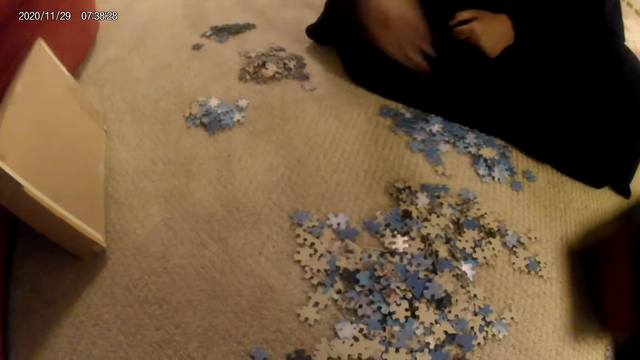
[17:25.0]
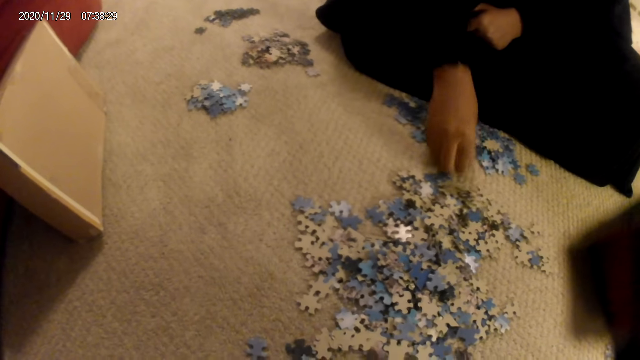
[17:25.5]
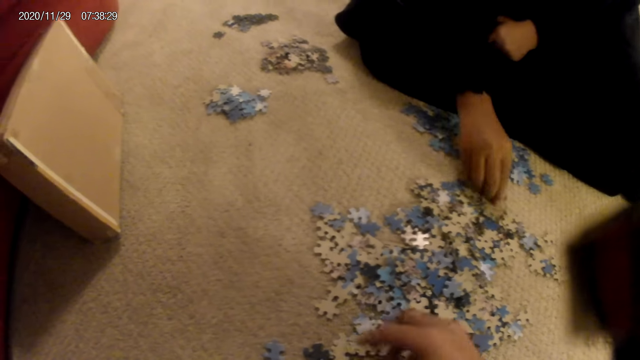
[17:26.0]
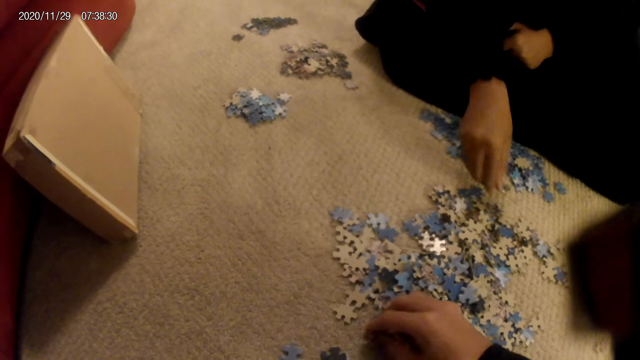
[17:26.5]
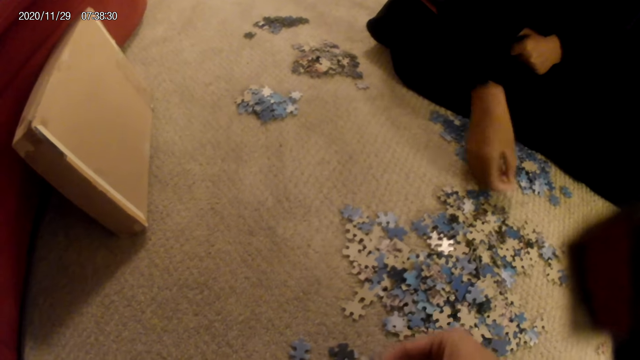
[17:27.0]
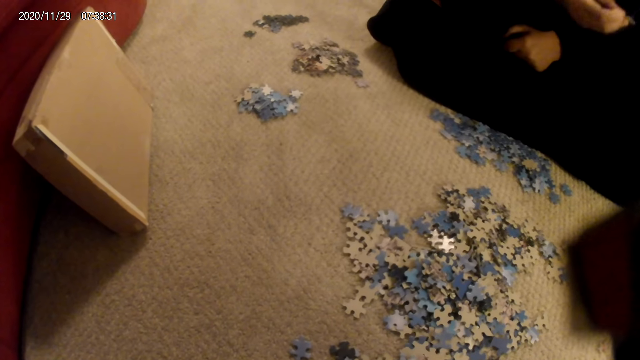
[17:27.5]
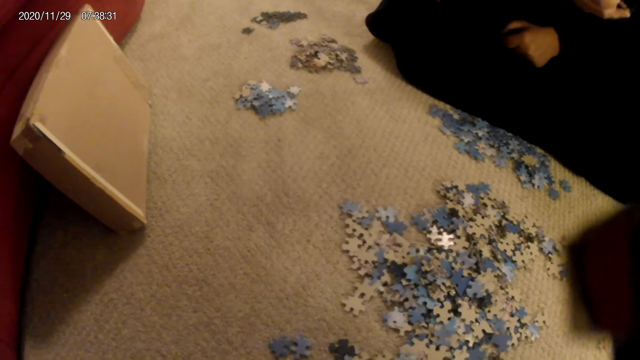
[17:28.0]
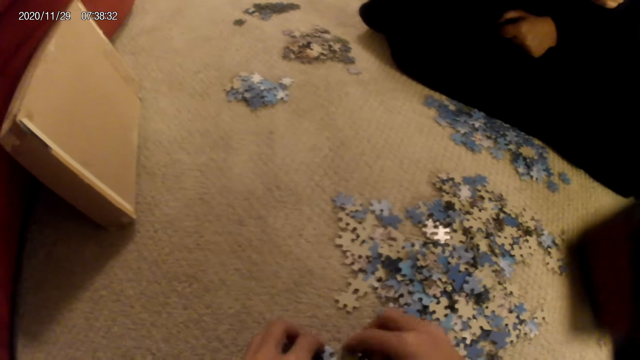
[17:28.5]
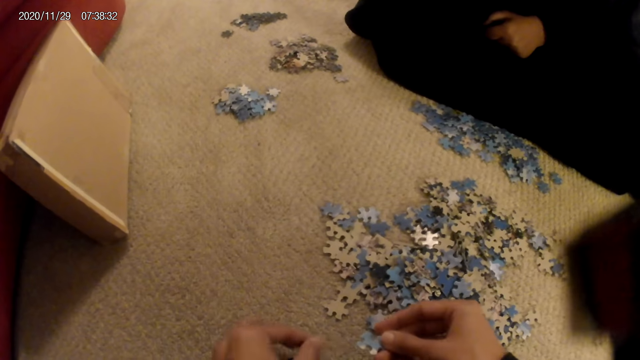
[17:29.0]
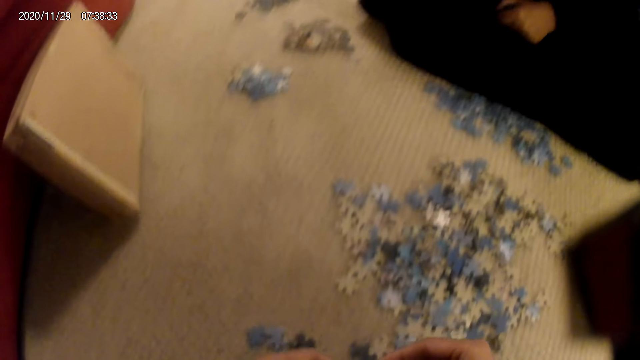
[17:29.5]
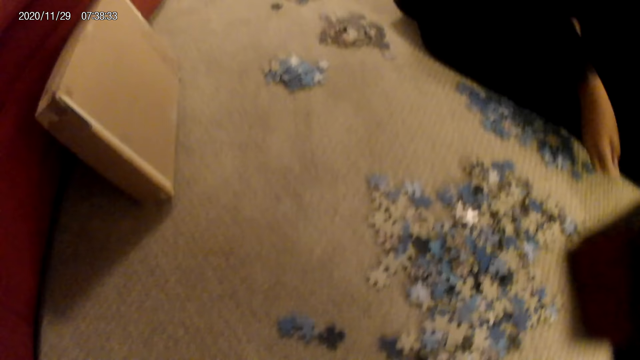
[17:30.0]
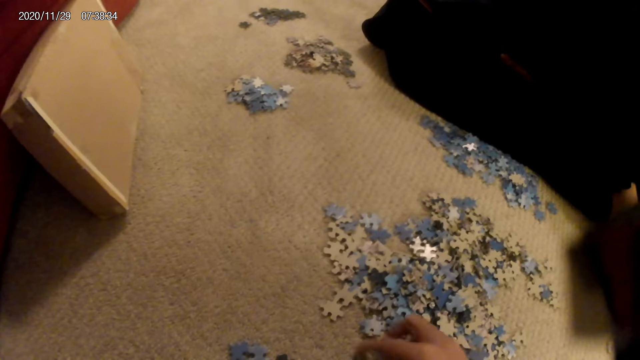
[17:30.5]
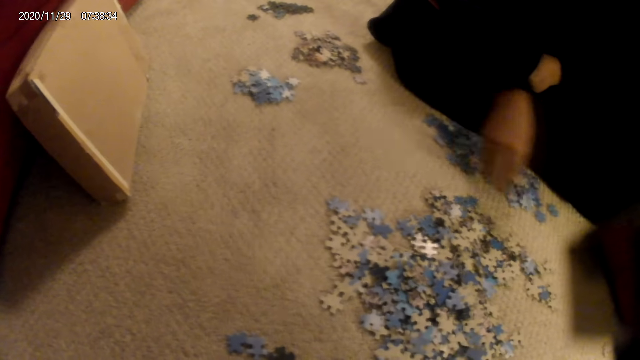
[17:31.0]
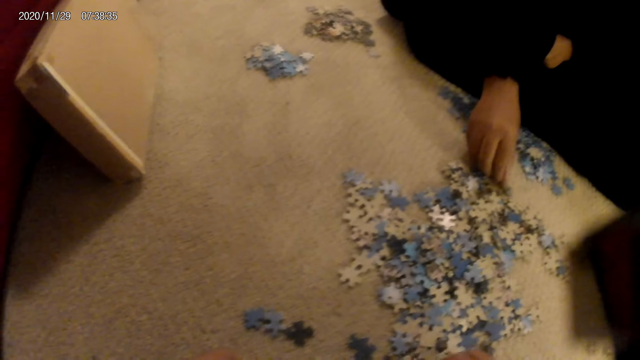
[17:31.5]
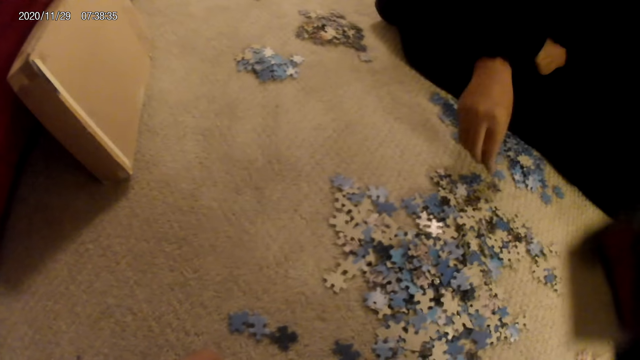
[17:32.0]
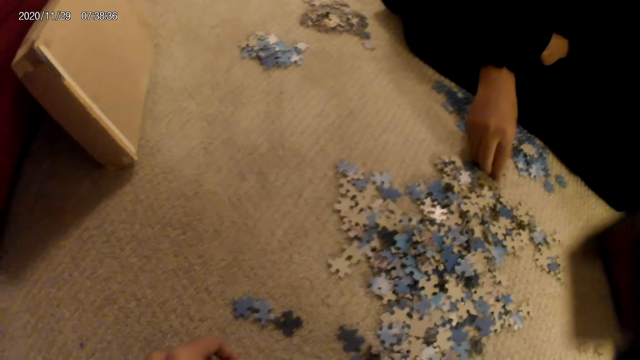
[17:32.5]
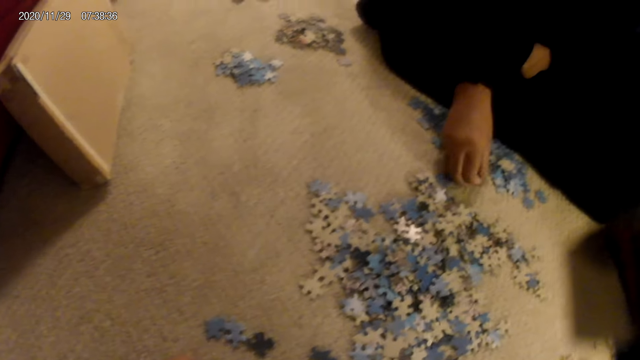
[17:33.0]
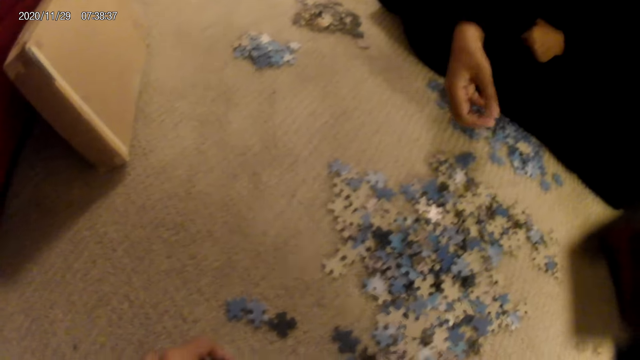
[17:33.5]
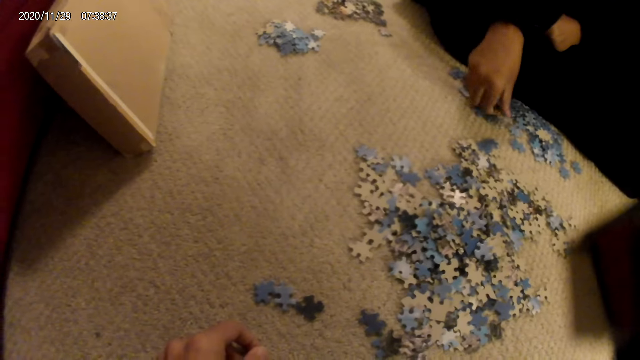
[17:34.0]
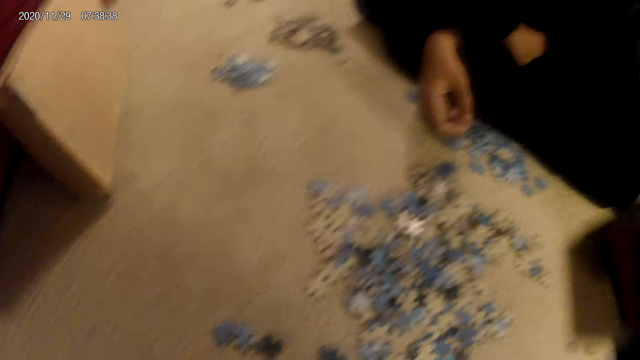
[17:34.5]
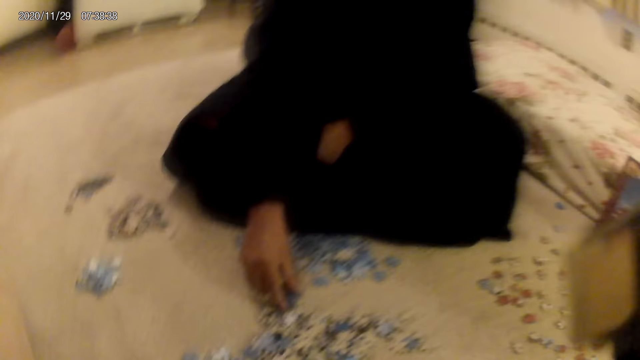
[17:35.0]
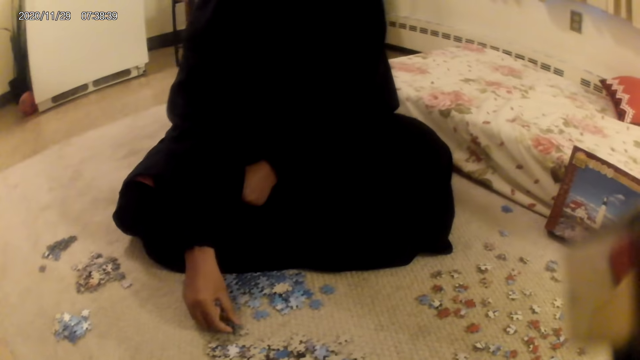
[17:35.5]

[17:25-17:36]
A woman puts the jigsaw puzzle pieces on the floor. The woman picks a card from the floor. The camera wearer turns the jigsaw puzzle pieces. The woman sorts cards on the floor. The camera wearer does something. The woman looks at the jigsaw puzzle pieces and picks a card from the floor. The camera wearer picks up the jigsaw puzzle pieces. The woman does something. The camera wearer does something. The woman moves the cards on the floor. She moves the cards on the floor again. She picks the cards from the floor.

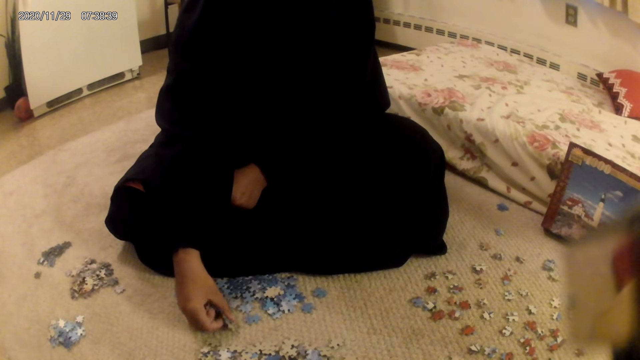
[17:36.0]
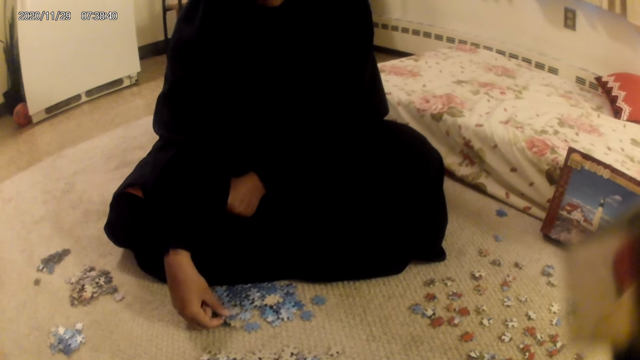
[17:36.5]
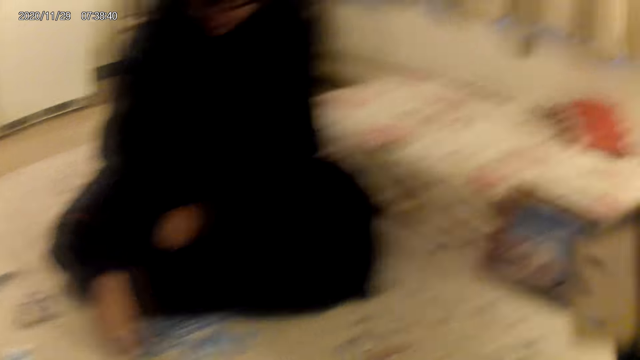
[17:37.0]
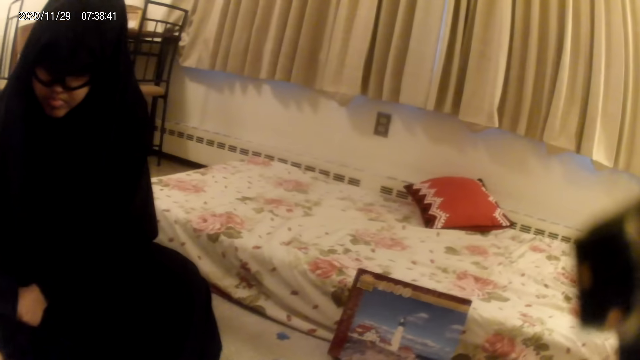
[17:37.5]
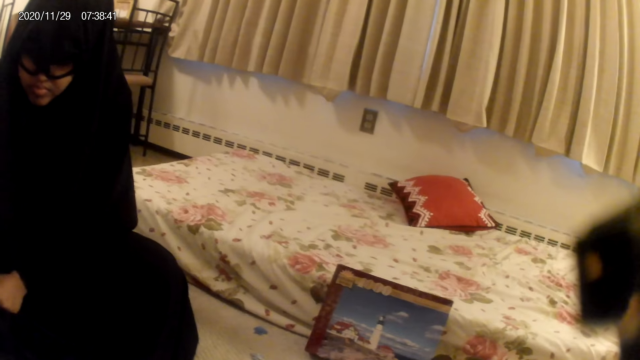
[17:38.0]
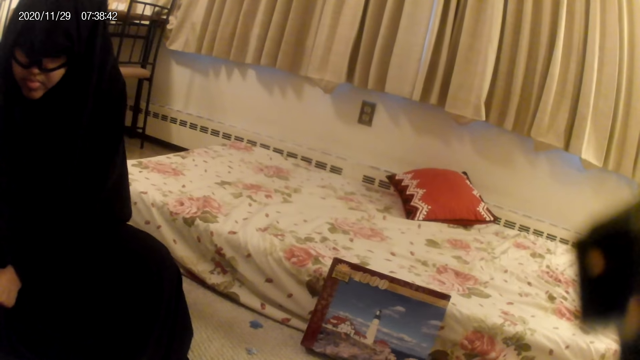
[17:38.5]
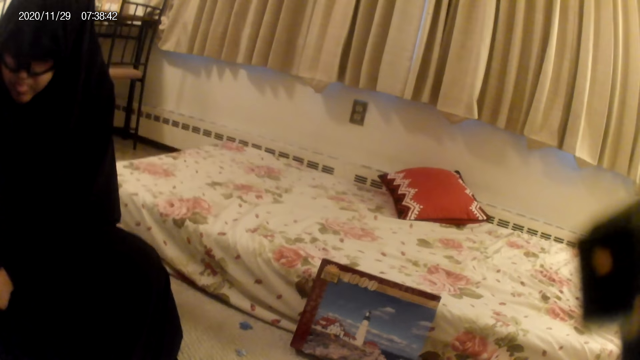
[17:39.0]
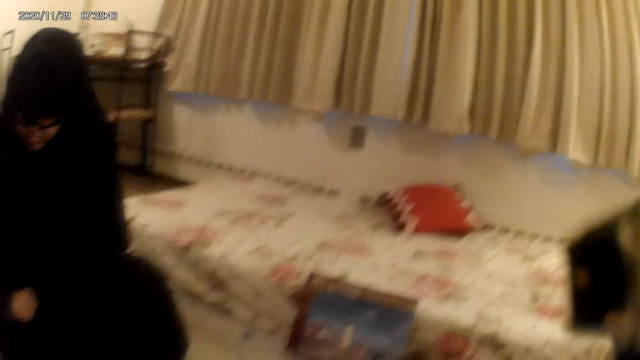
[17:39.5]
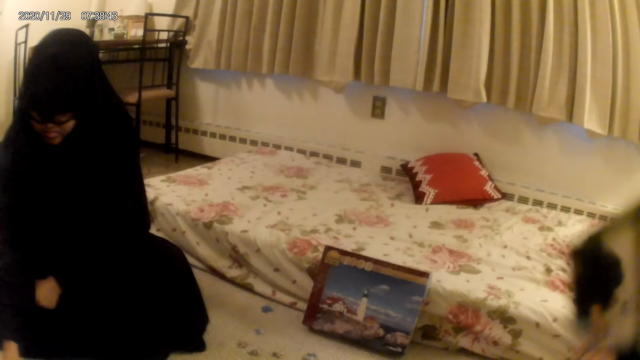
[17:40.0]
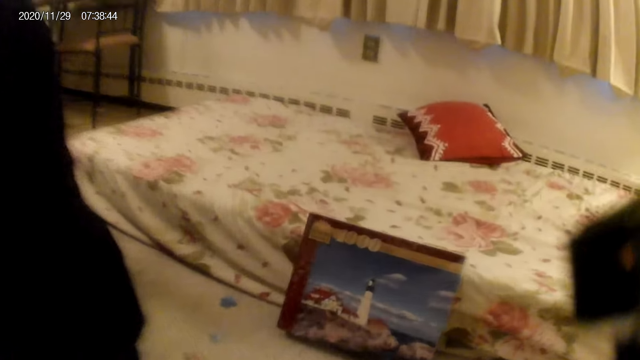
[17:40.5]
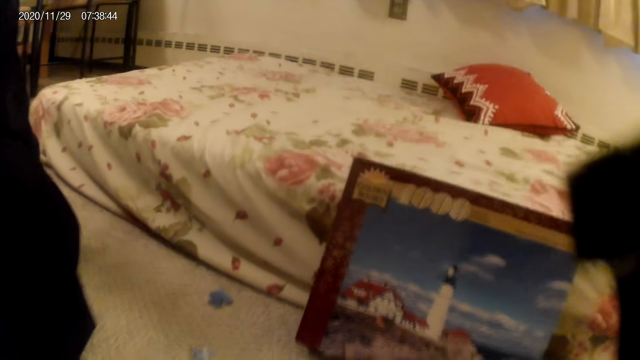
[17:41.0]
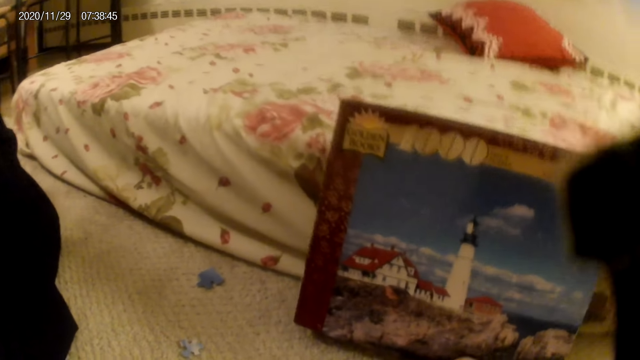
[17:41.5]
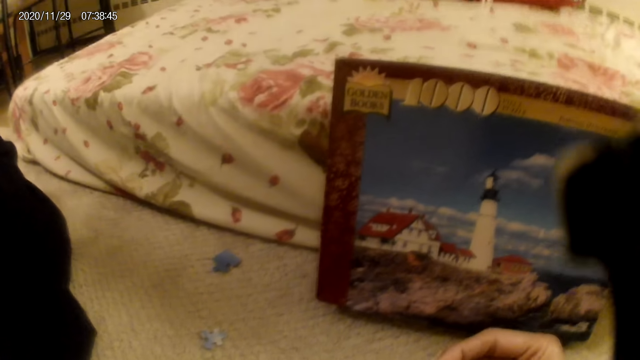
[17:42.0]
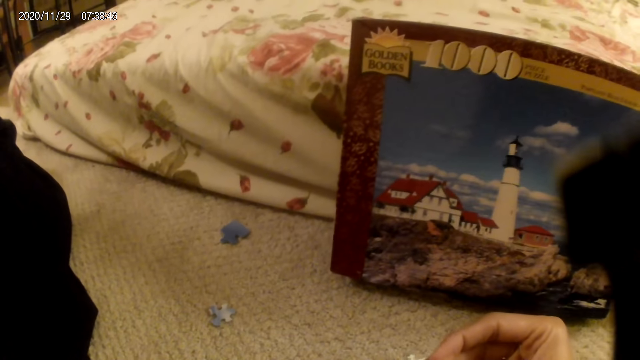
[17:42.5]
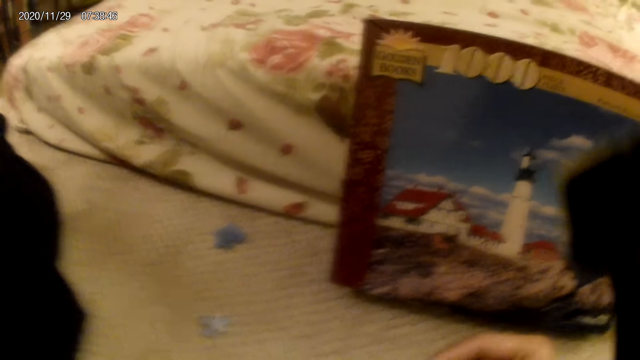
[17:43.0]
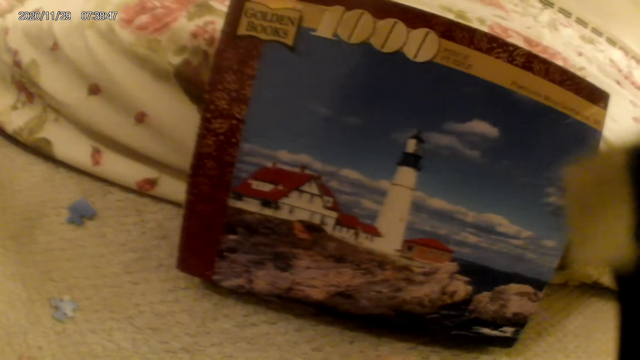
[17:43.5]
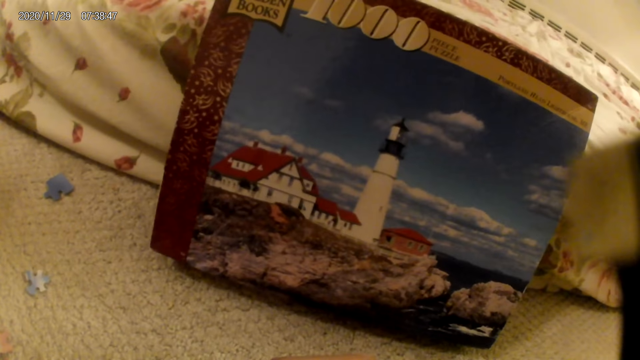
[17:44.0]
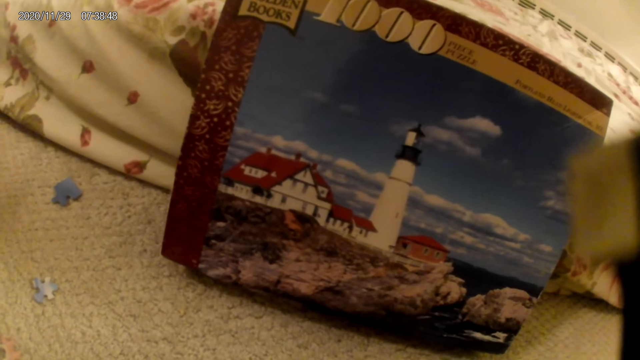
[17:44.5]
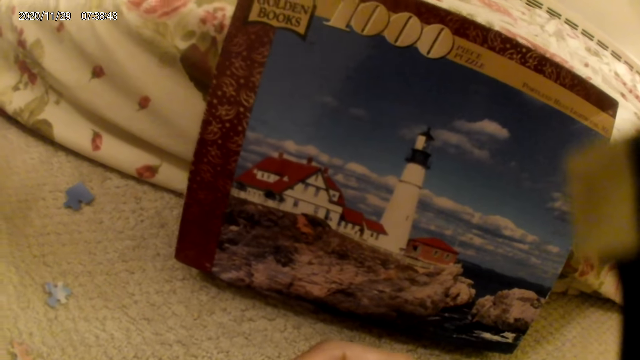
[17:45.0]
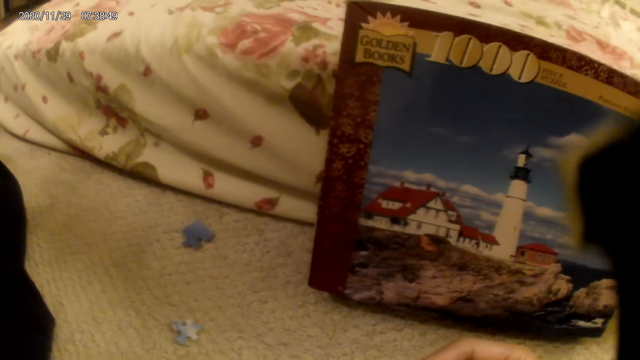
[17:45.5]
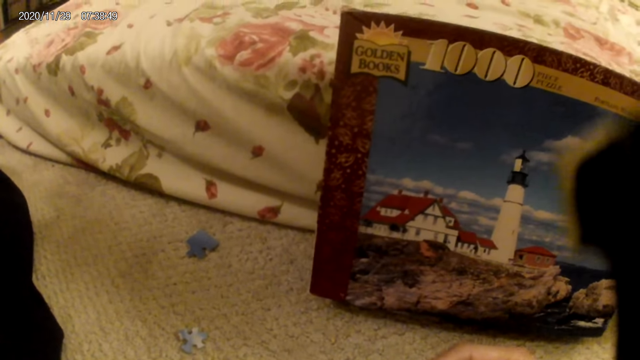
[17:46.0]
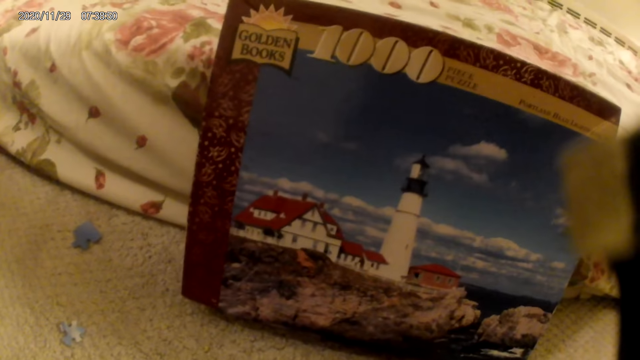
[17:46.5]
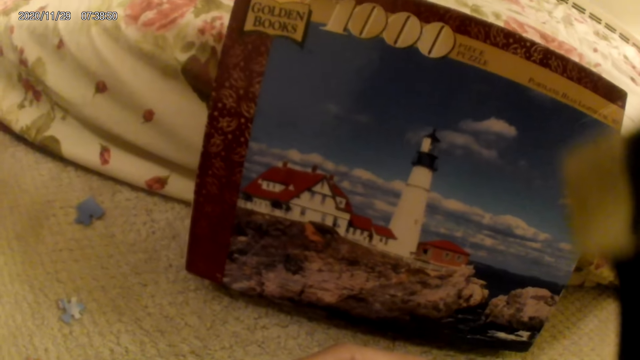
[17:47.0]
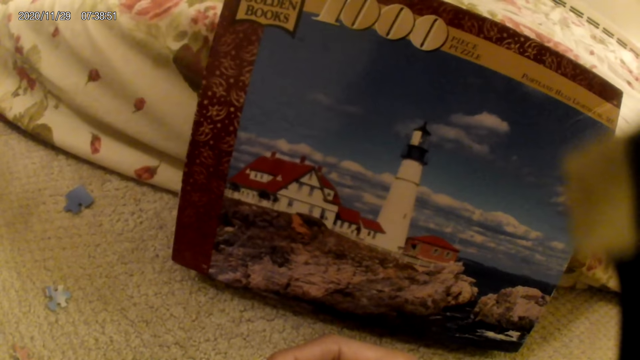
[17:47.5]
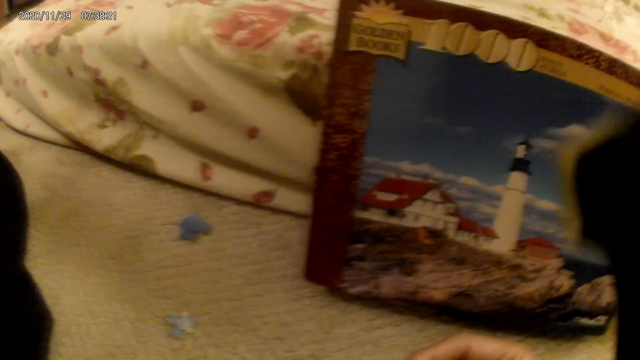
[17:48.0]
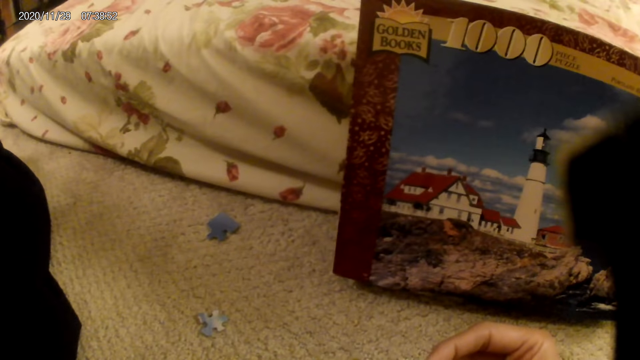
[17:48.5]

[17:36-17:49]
The camera wearer looks around. A woman sorts cards on the floor. The camera wearer looks around. The woman talks to the camera wearer. The camera wearer looks around. They do something. They look at the jigsaw puzzle.
